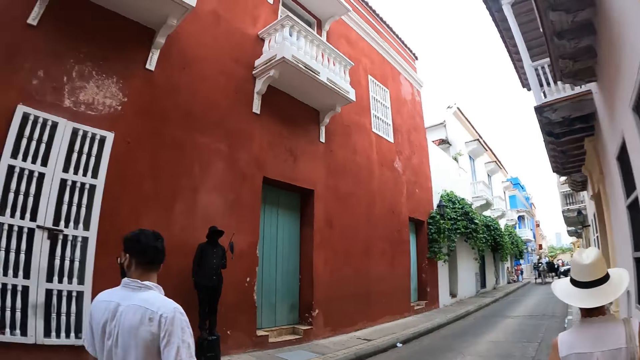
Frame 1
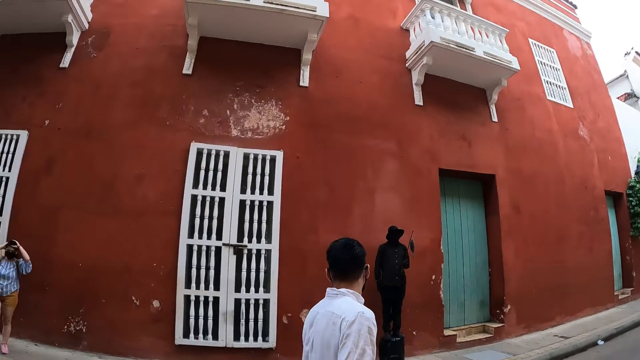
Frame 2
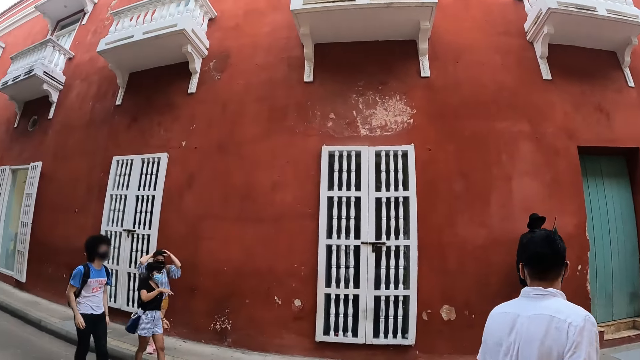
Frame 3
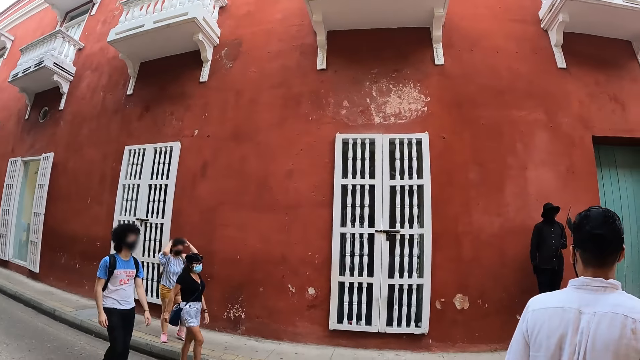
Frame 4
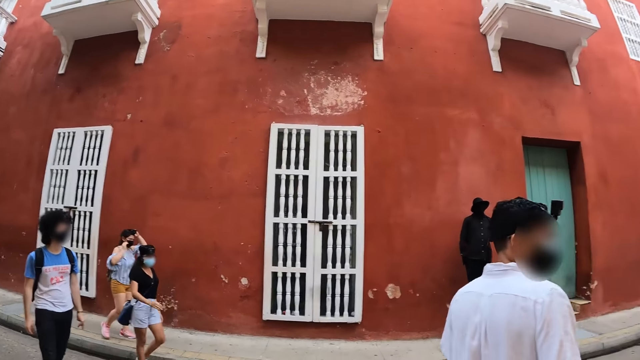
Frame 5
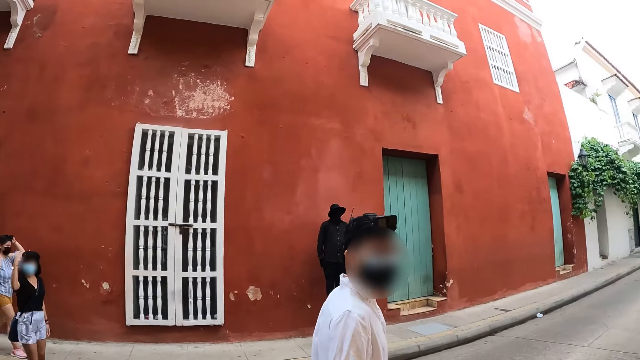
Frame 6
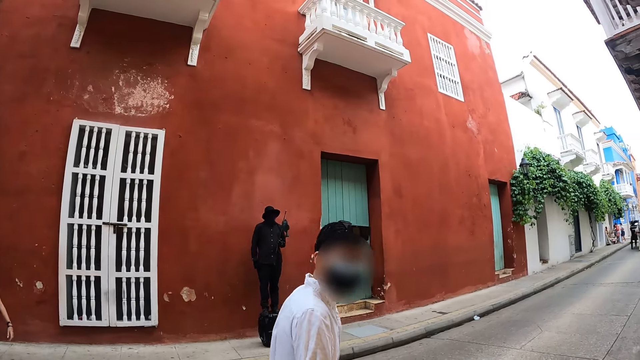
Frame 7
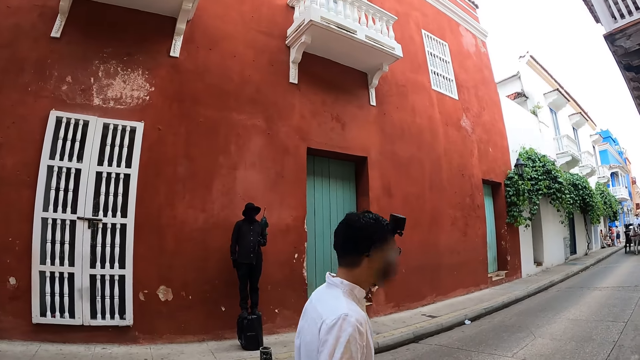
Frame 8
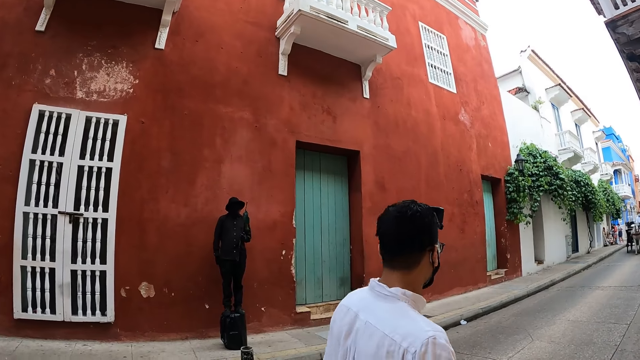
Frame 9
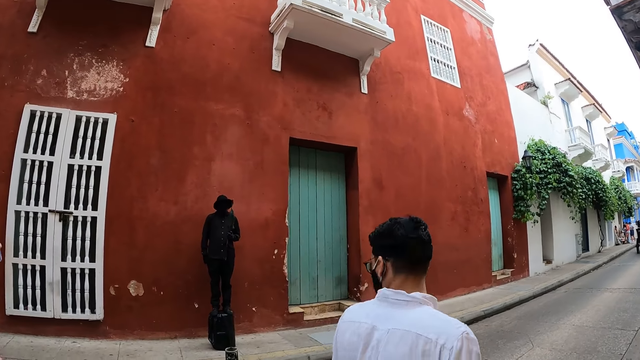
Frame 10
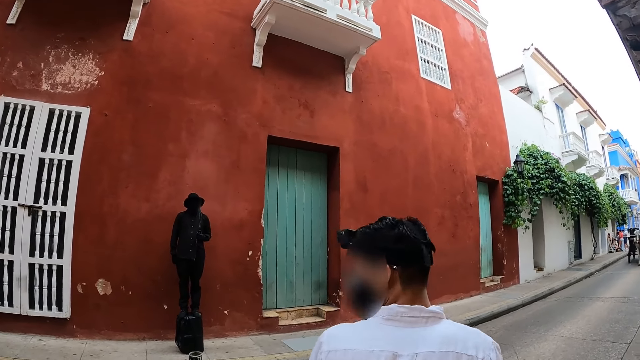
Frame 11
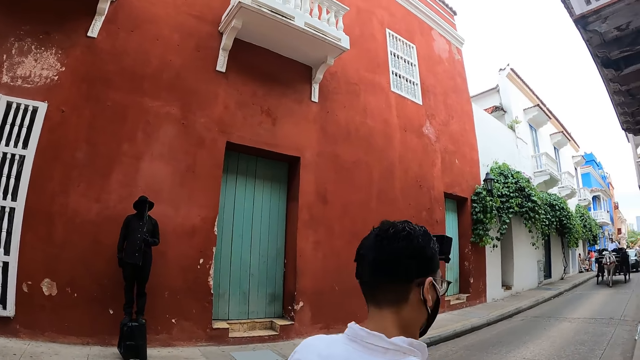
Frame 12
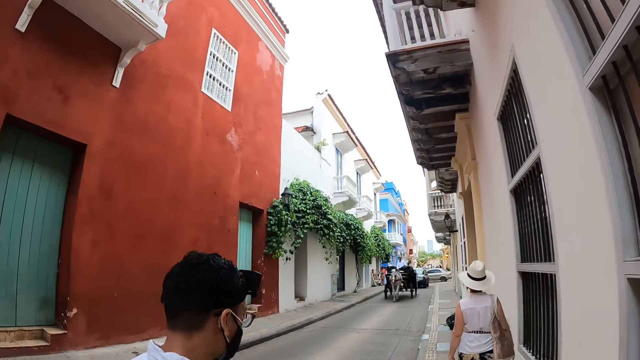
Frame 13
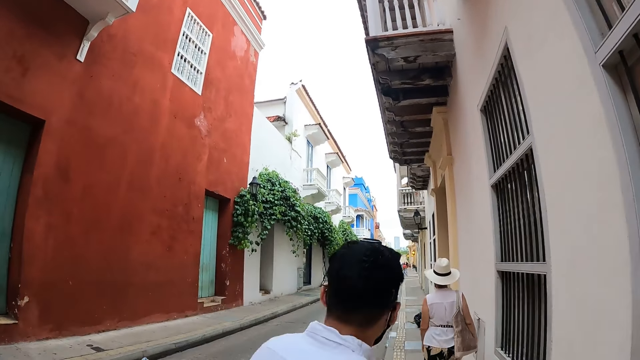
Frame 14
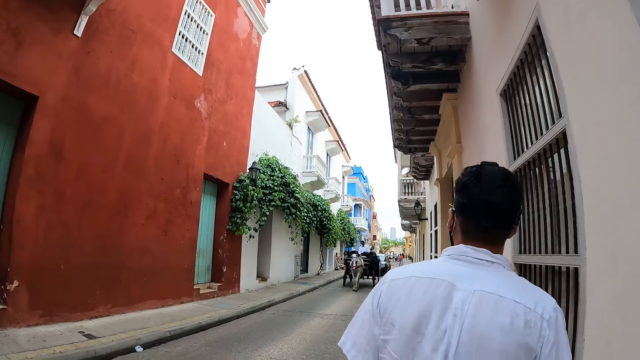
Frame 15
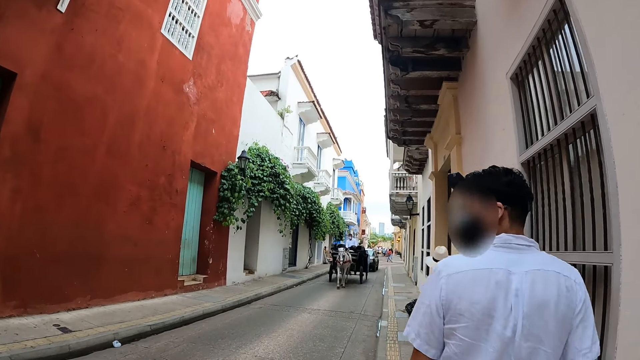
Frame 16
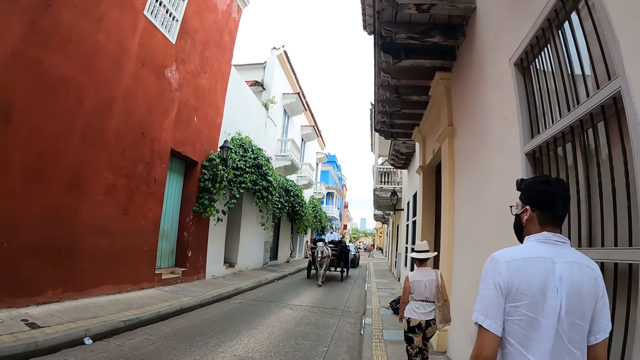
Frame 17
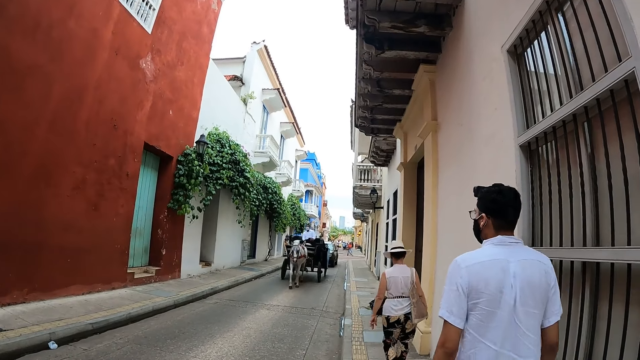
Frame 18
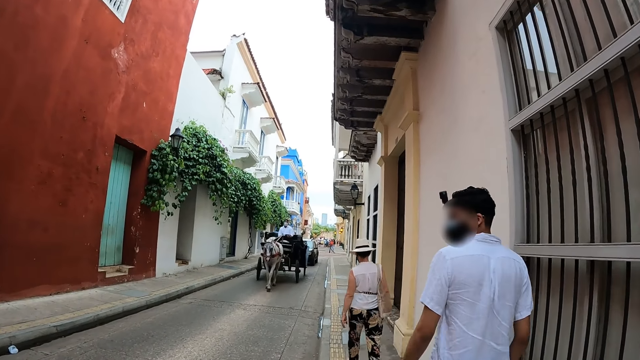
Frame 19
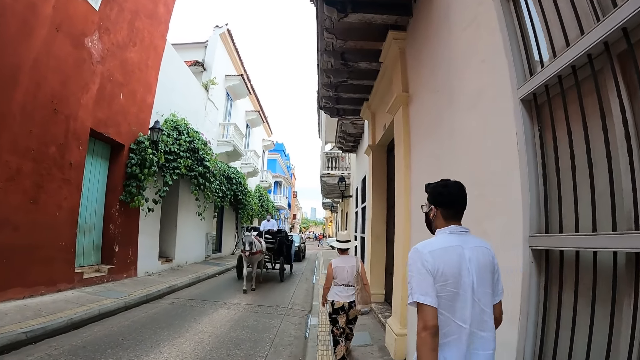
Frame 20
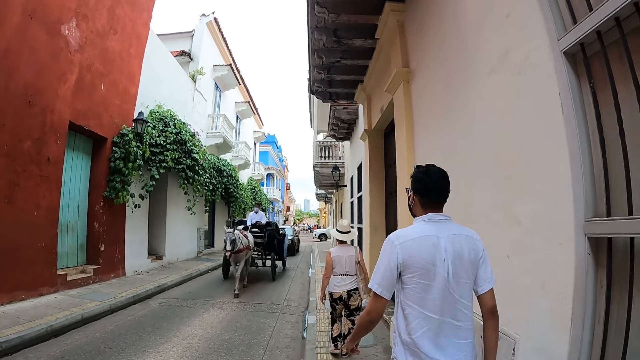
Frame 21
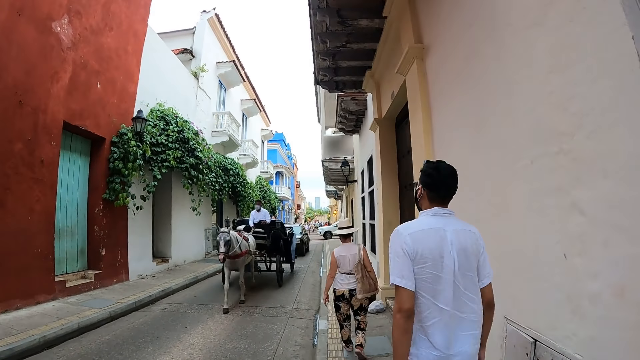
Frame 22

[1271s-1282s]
The camera wearer looks around. They walk around.

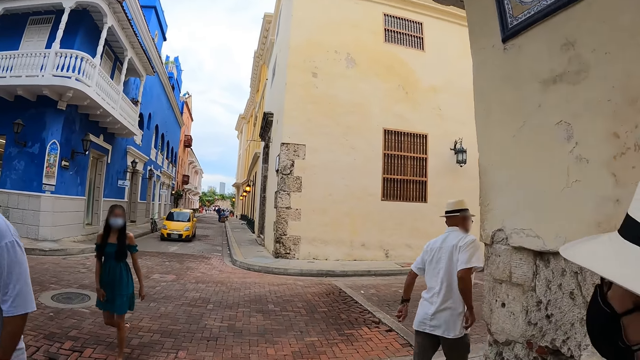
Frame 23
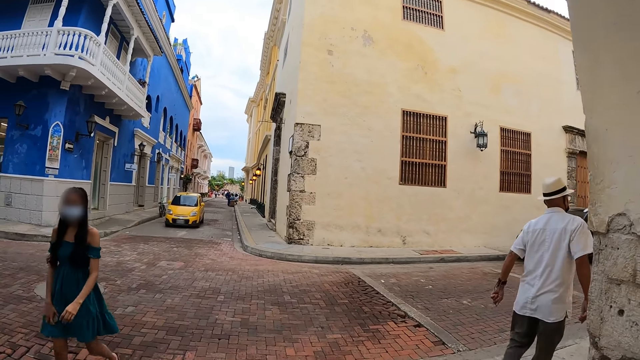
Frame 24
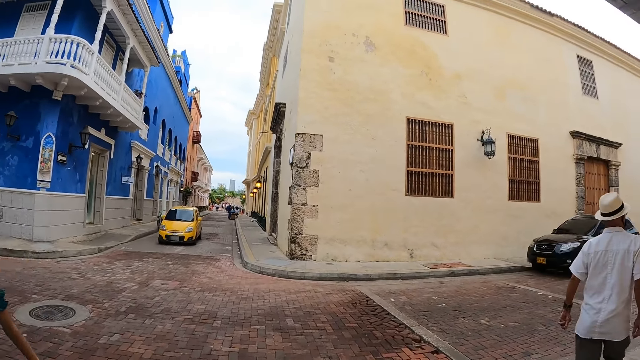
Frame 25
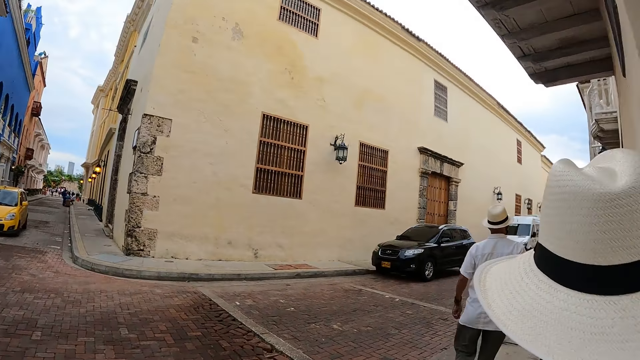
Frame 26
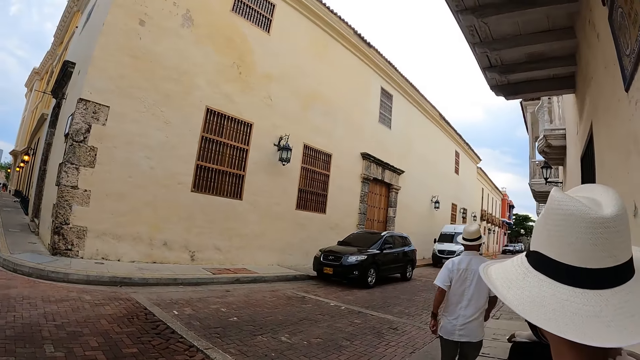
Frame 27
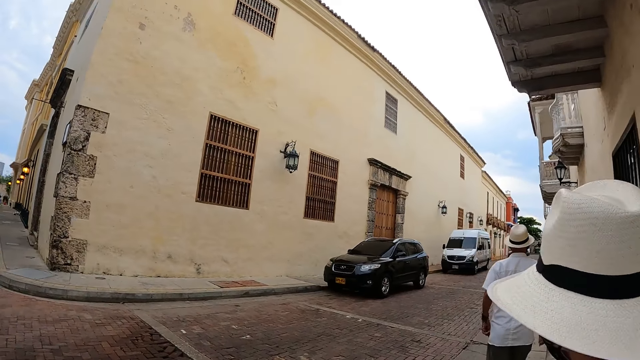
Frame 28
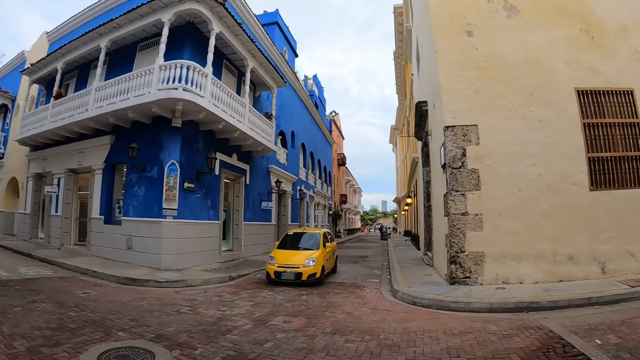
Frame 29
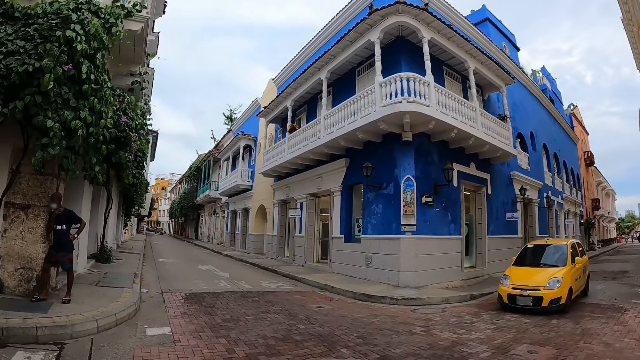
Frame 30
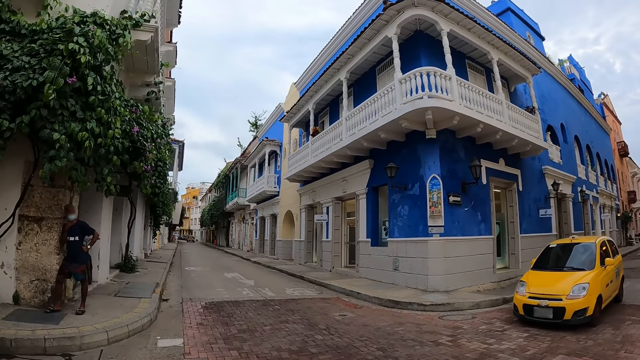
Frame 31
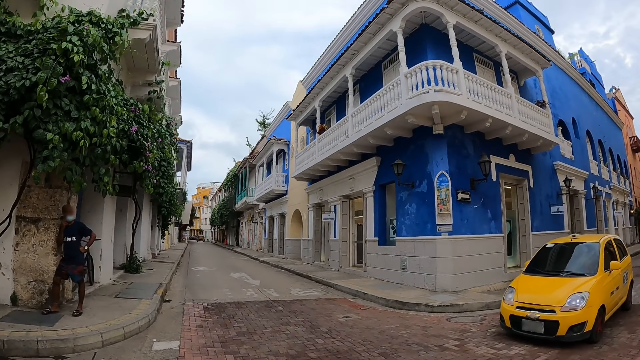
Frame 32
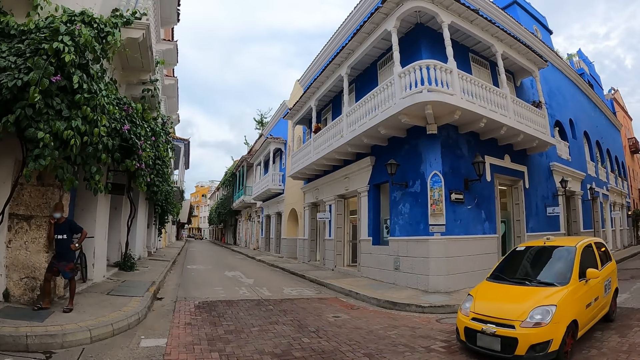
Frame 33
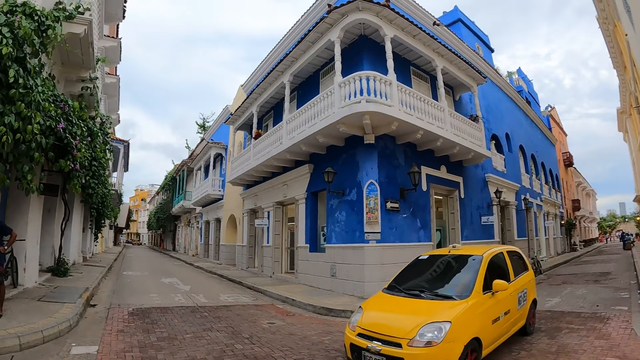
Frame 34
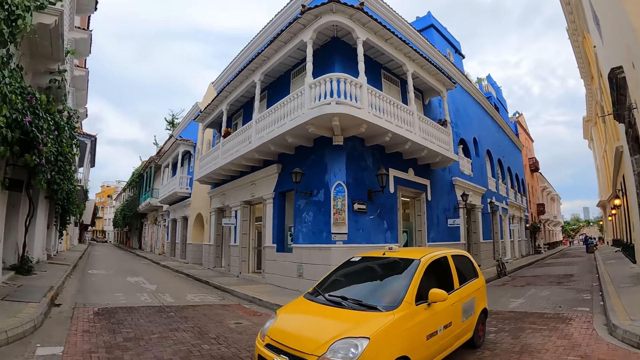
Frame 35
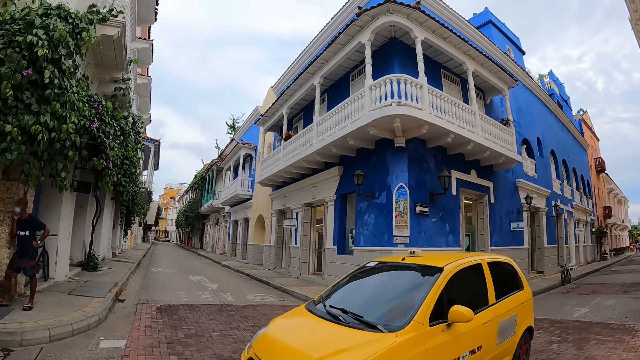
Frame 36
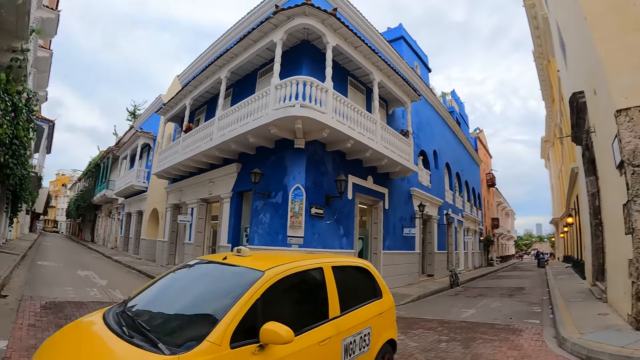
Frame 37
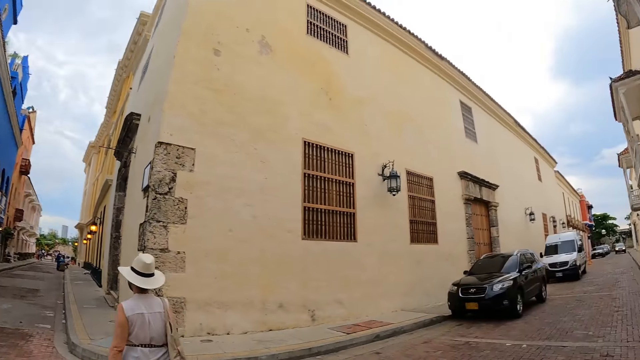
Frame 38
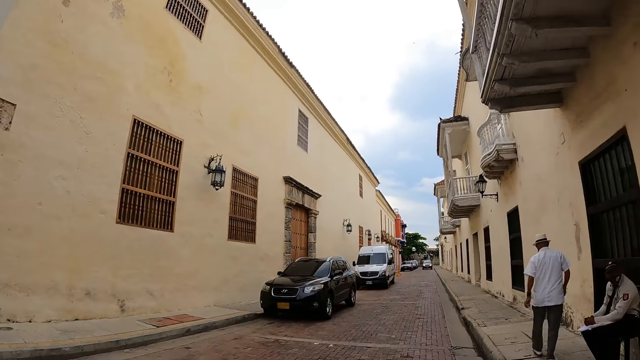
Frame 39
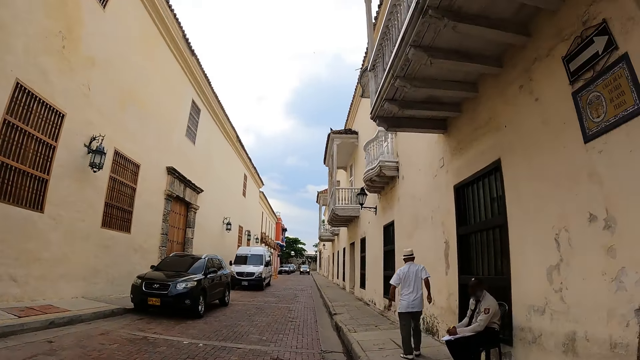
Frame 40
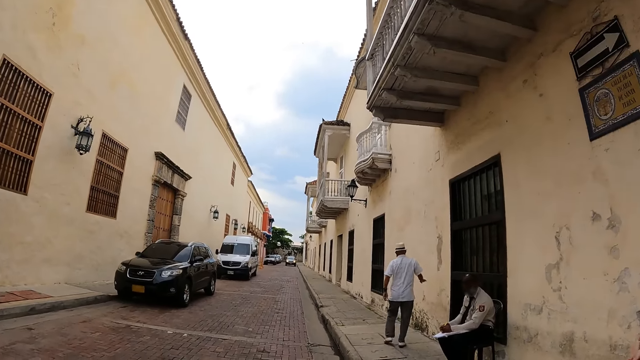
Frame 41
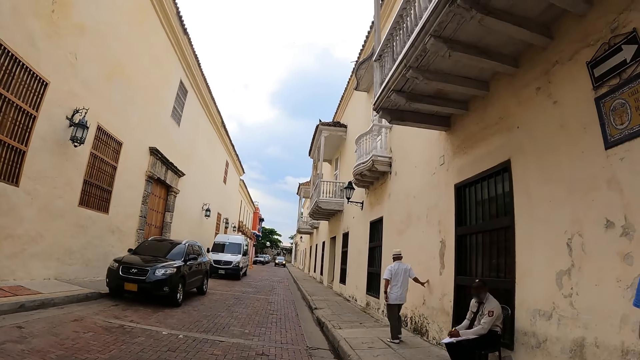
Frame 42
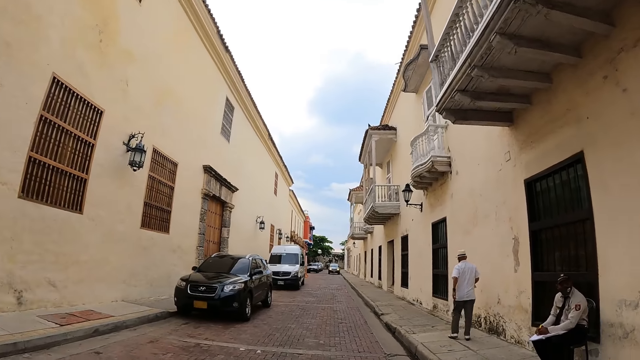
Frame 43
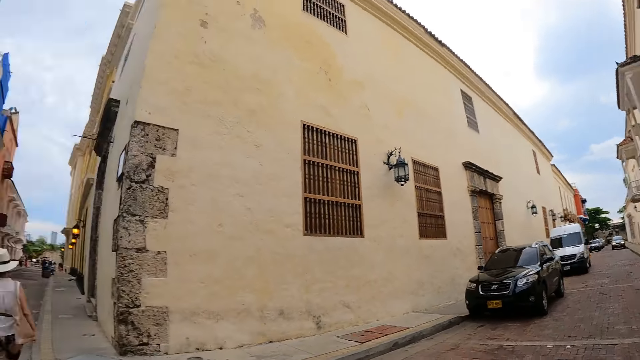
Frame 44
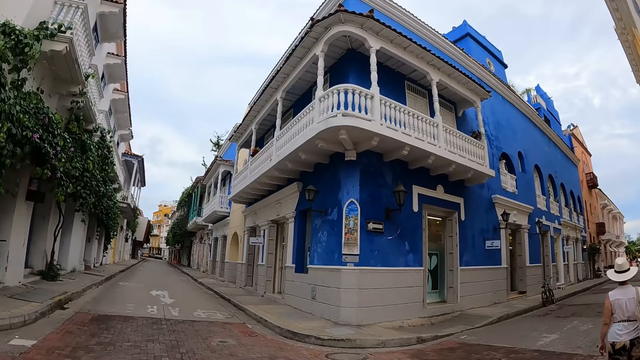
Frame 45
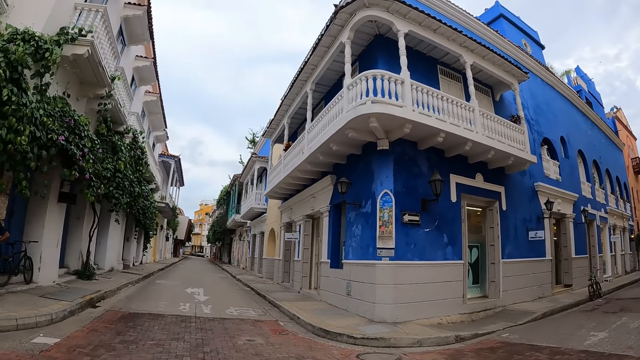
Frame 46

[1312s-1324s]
The camera wearer turns around. They stop at the road pavement. They look around. They walk on the road pavement.
